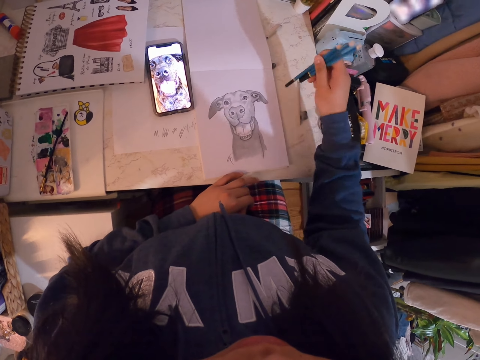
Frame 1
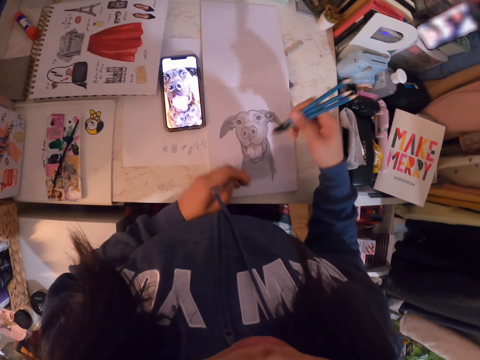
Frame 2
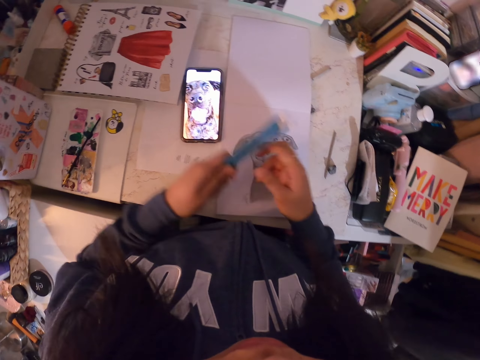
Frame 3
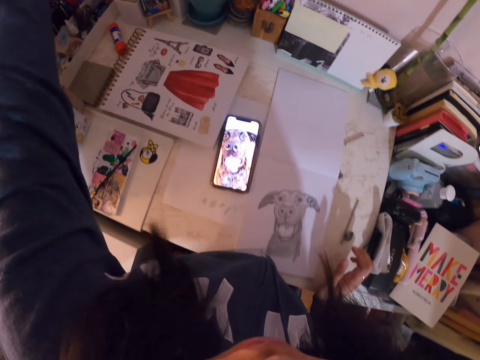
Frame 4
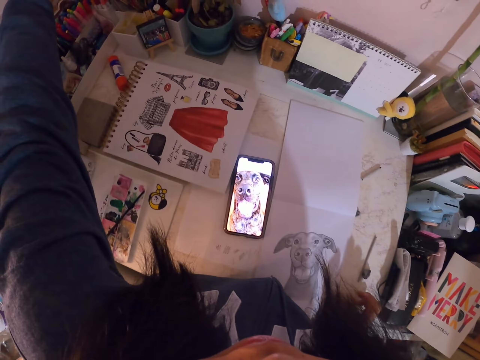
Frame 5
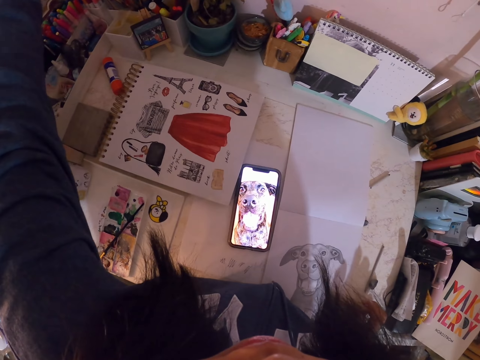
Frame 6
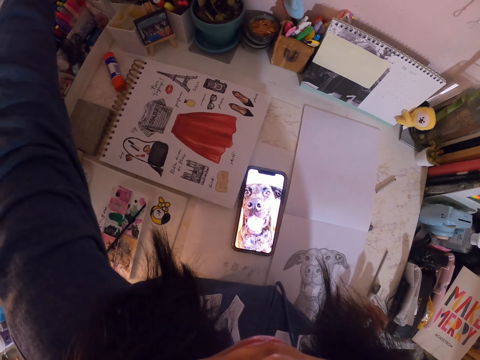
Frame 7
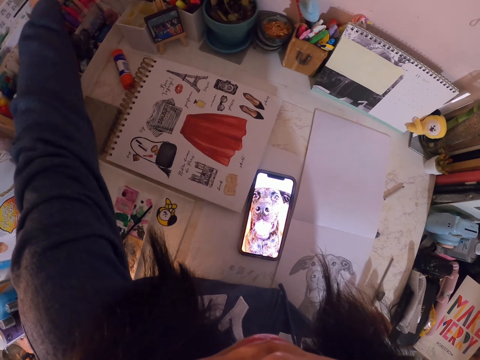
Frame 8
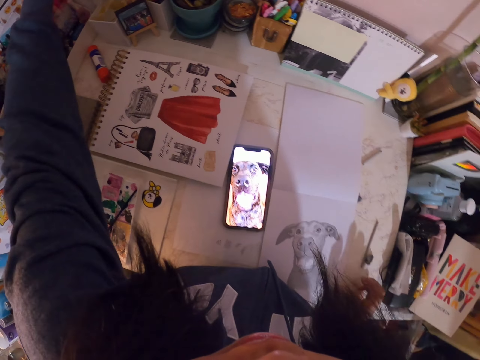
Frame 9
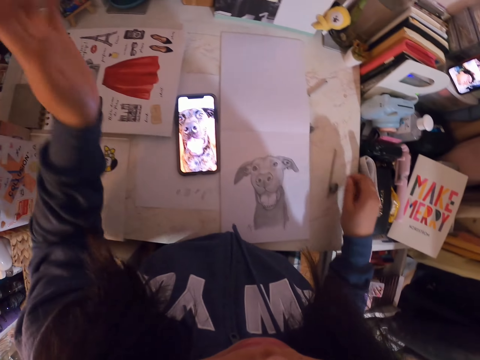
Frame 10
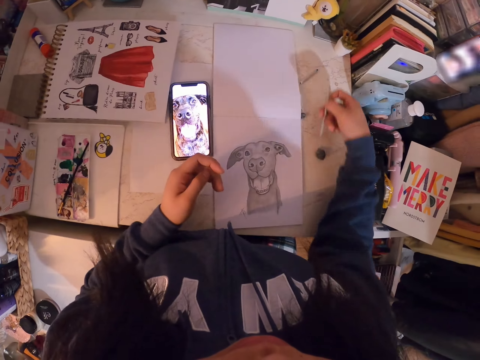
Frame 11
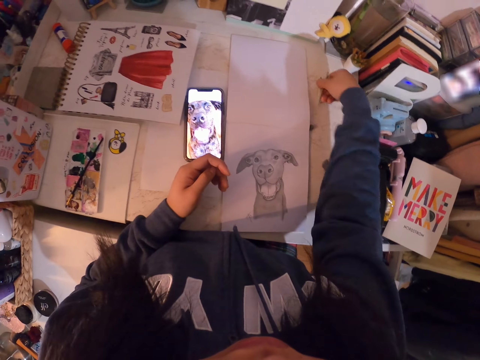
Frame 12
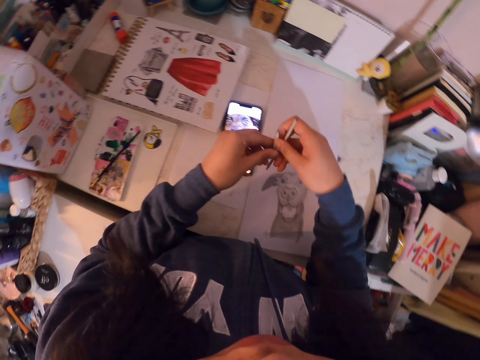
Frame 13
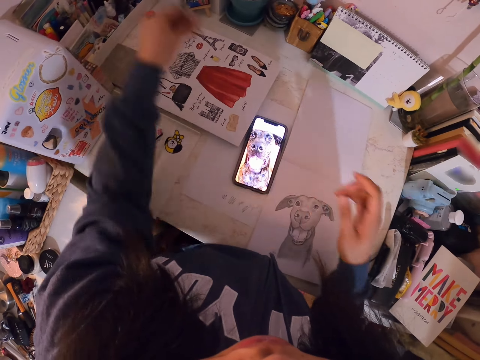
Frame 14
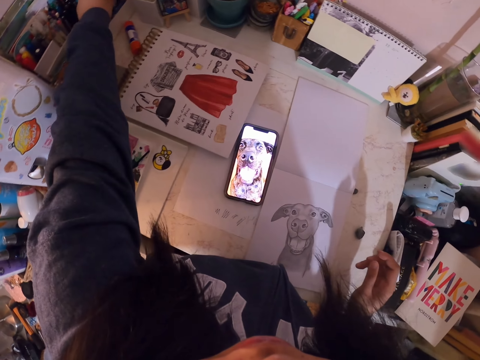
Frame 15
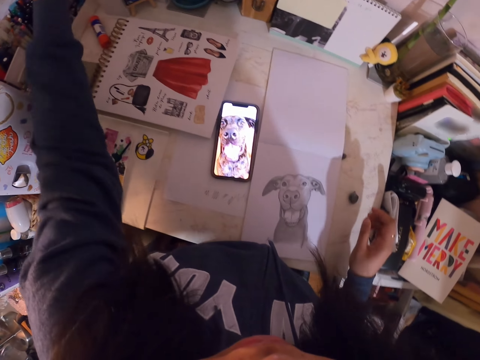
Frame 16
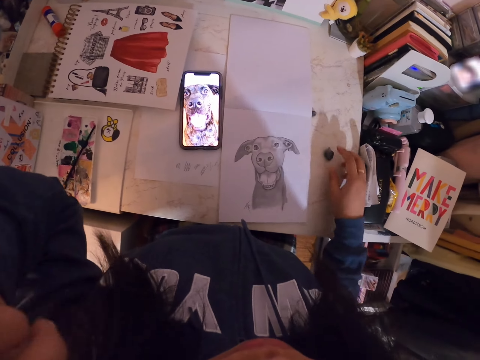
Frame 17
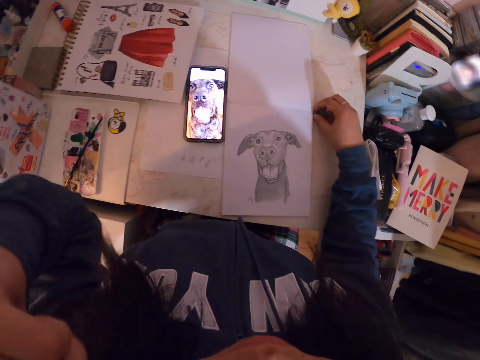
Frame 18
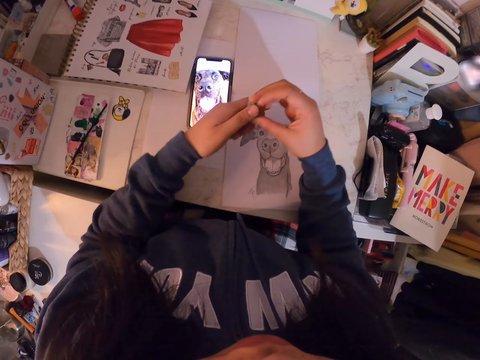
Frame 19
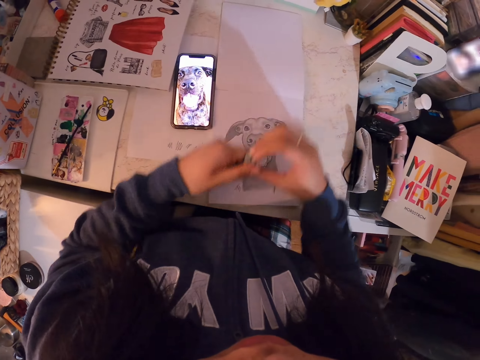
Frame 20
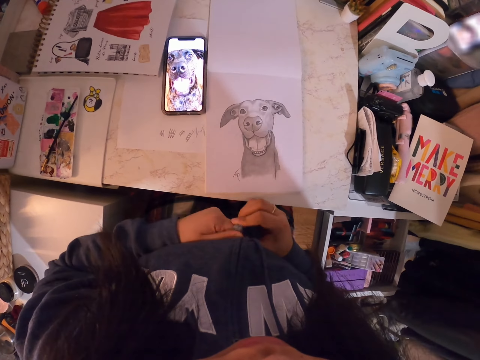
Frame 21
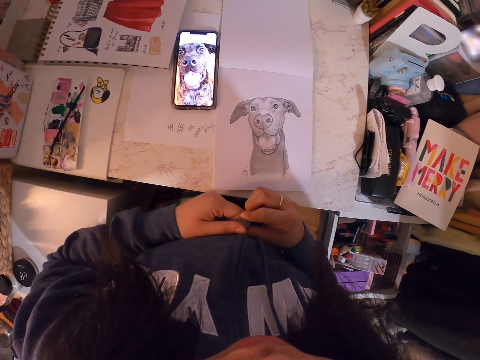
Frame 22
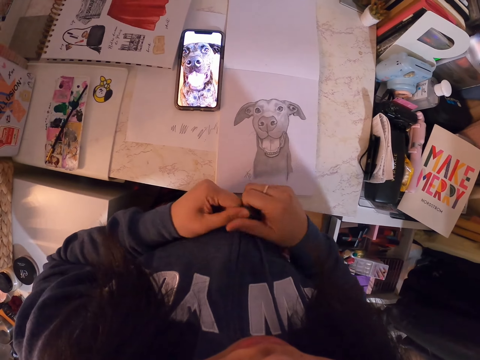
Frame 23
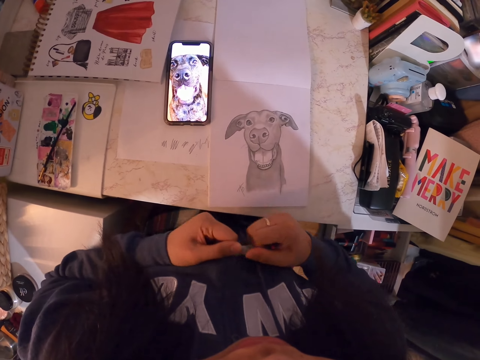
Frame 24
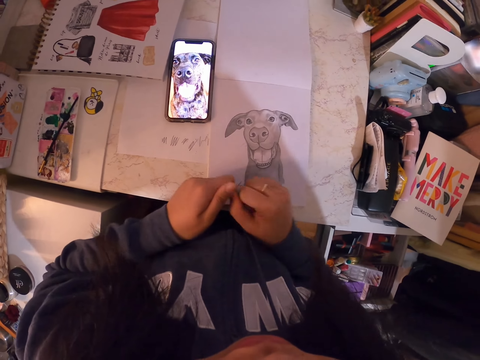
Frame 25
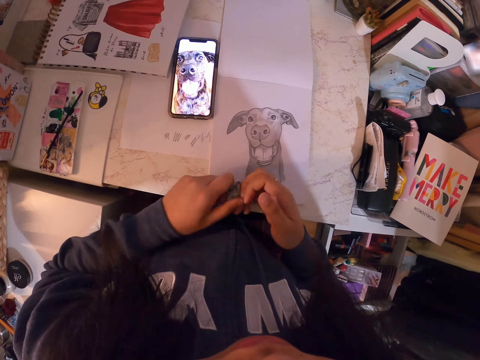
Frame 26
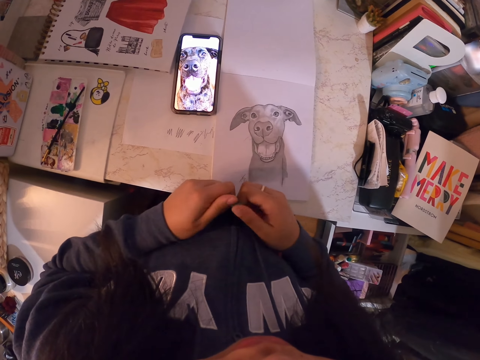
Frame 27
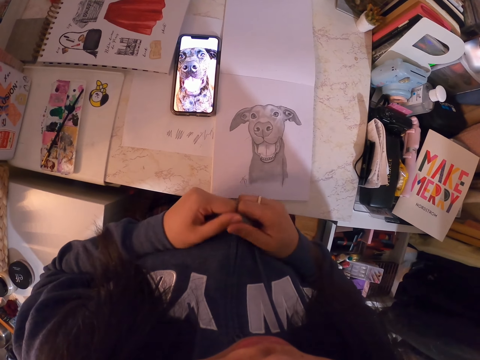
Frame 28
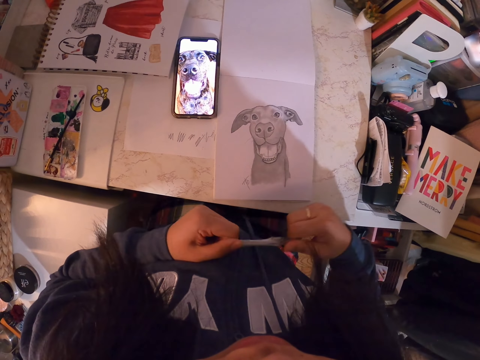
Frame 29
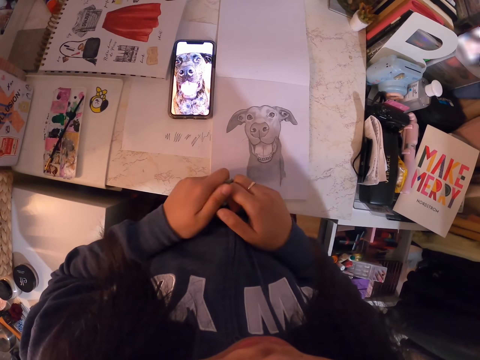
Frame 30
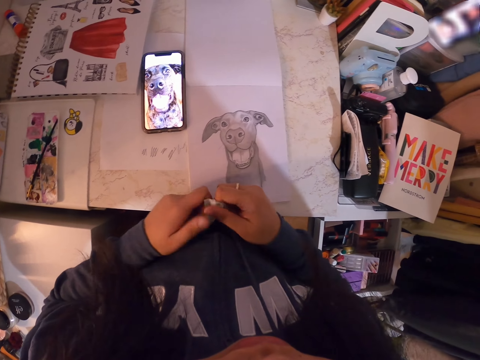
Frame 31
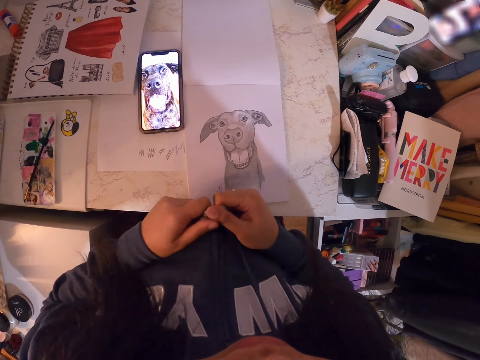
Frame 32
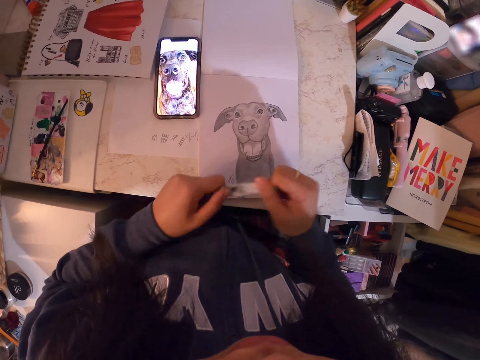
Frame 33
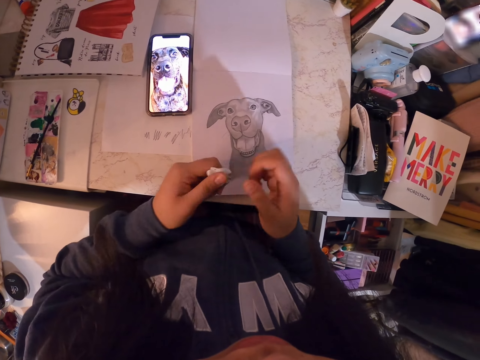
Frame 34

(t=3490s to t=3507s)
The camera wearer picks up the pencils from the table. They put the pencils in something. They pick up the pens from the table. They put the pencils in a tin. They pick up the pencils or rubbers from the table. They touch the face area, pick up an object, and mold the object. They pull something.

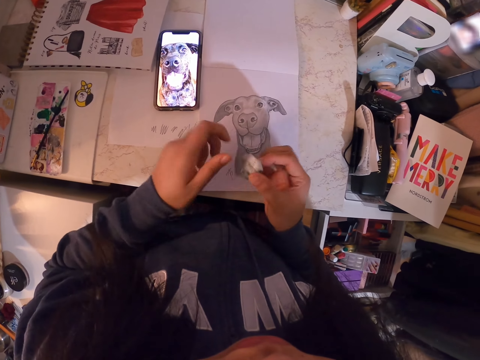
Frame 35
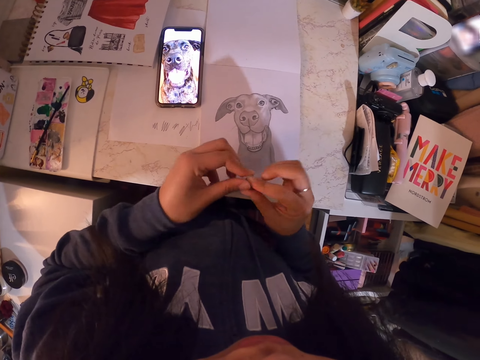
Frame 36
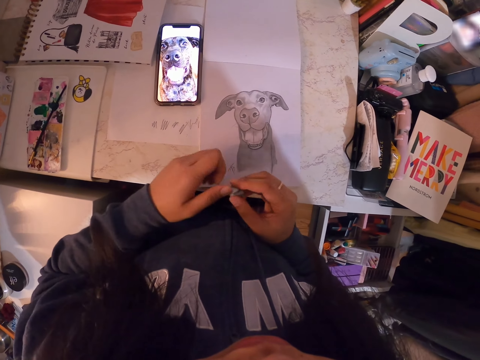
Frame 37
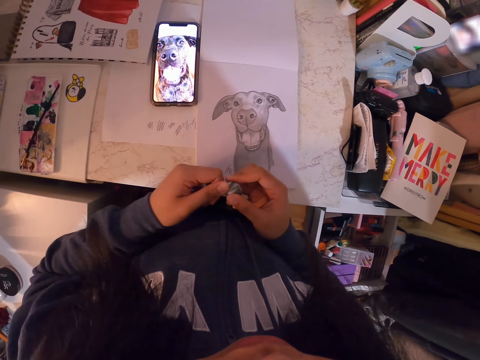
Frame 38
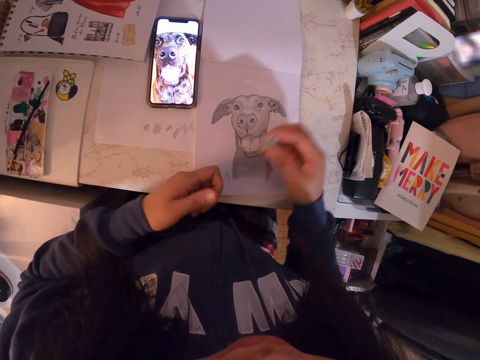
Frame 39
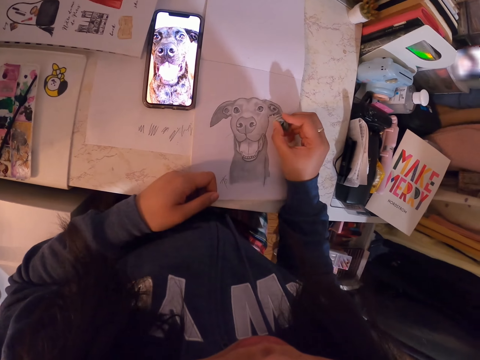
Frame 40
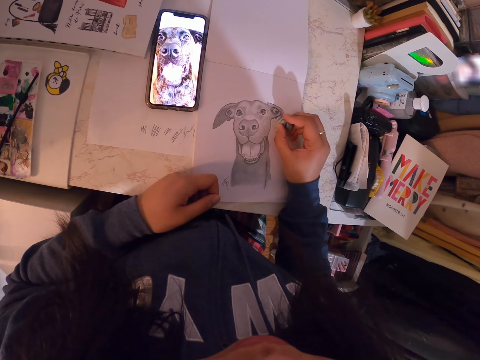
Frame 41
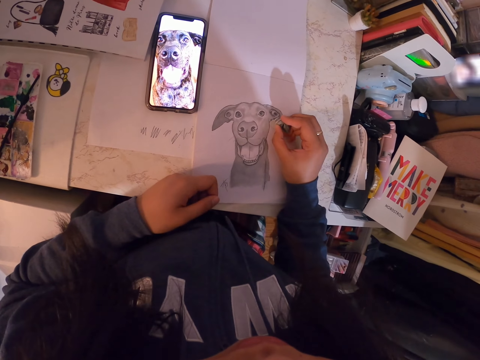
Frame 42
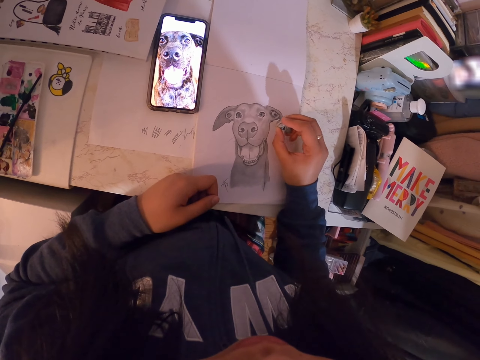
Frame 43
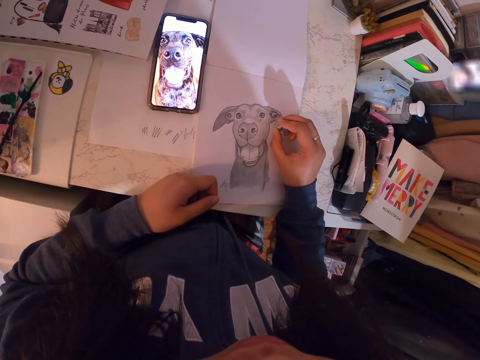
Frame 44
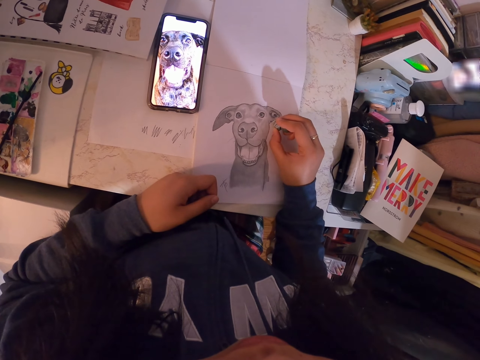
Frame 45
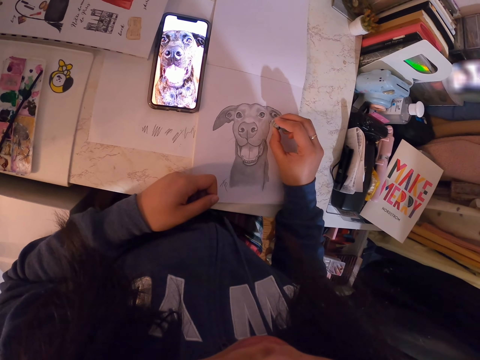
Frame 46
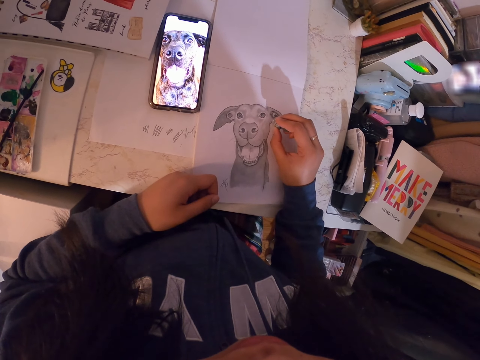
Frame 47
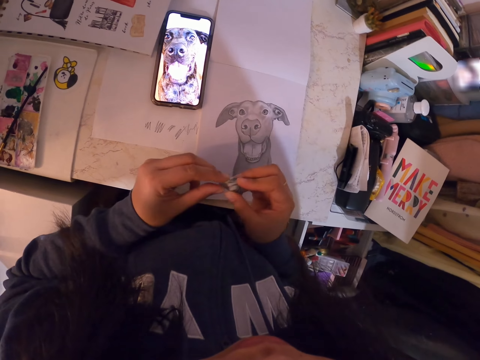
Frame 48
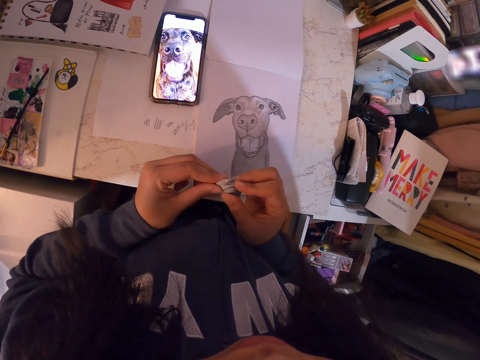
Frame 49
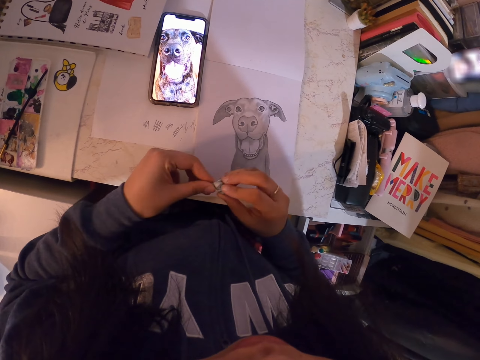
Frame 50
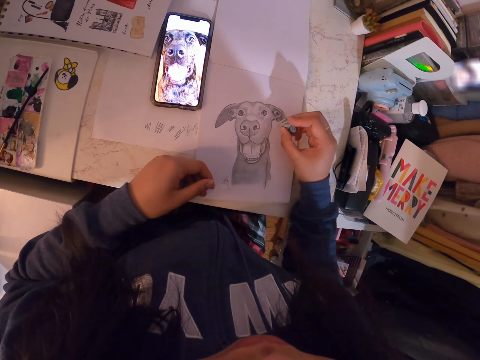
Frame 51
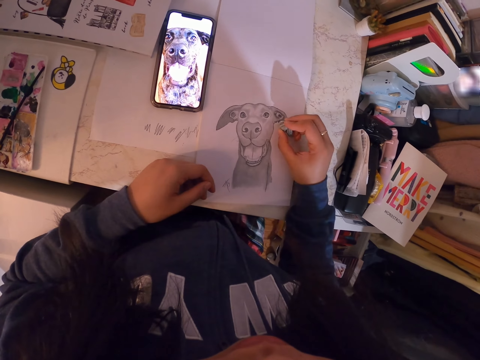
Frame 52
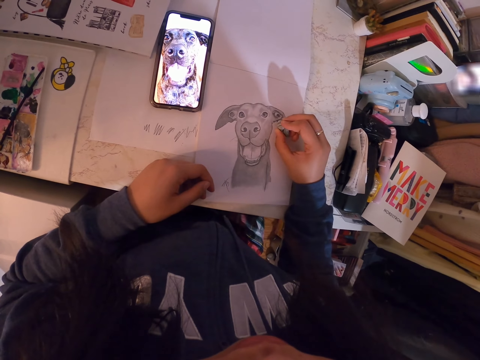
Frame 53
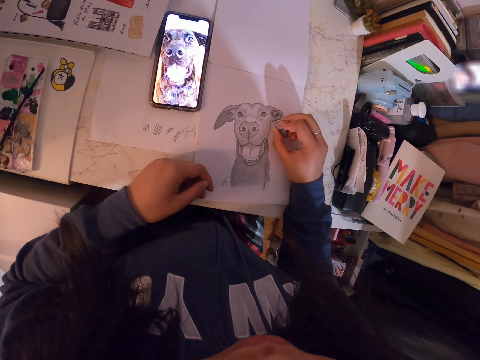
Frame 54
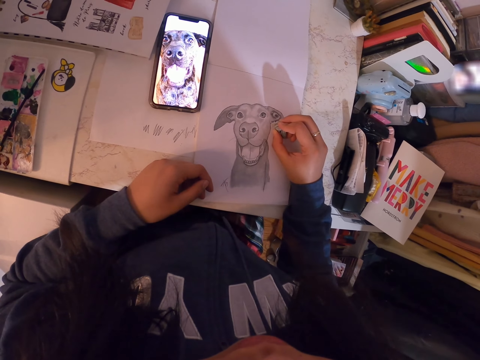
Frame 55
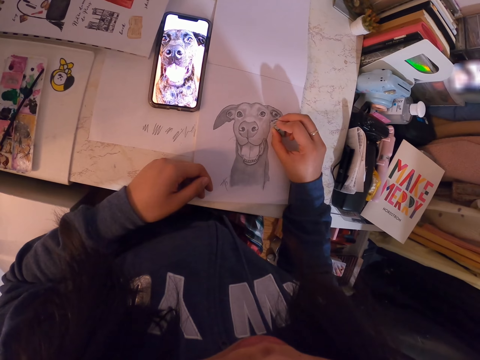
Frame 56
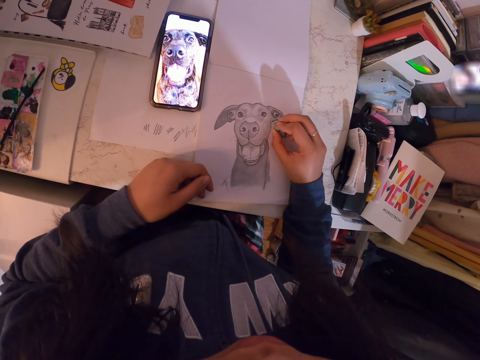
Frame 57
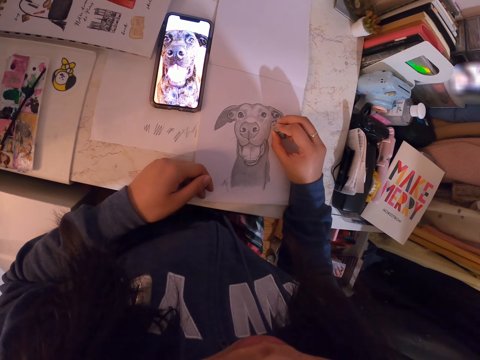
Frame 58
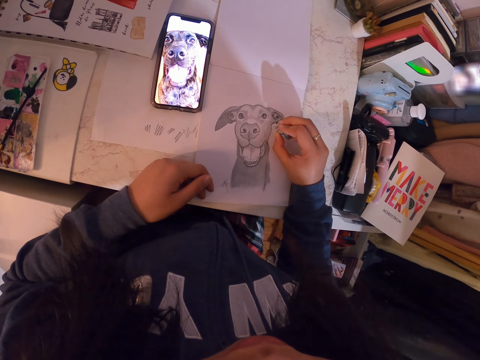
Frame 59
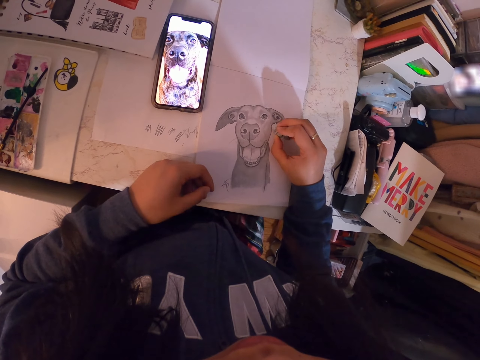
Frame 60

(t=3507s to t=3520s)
The camera wearer rubs the drawing slowly. They mold something. They fix the rubber. They rub the drawing slowly again.
